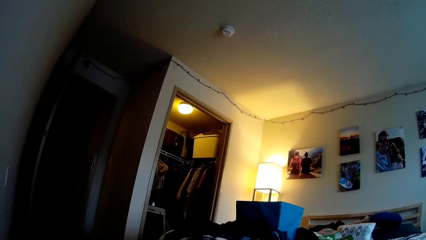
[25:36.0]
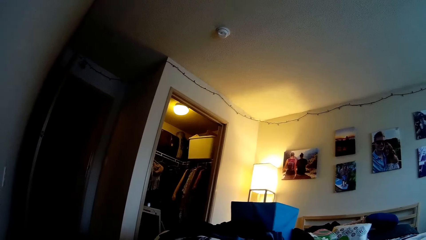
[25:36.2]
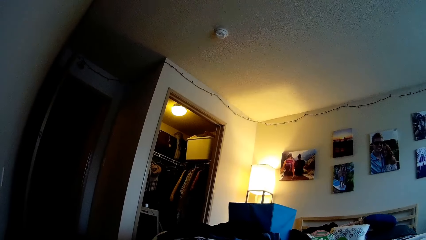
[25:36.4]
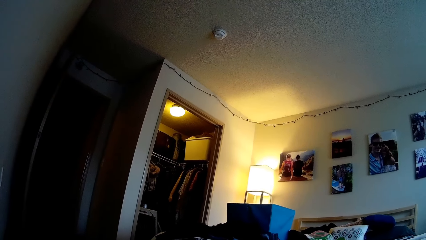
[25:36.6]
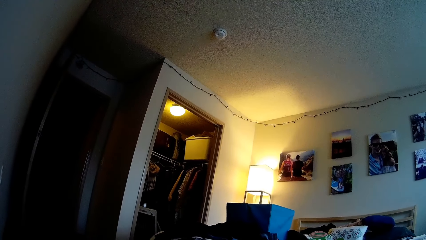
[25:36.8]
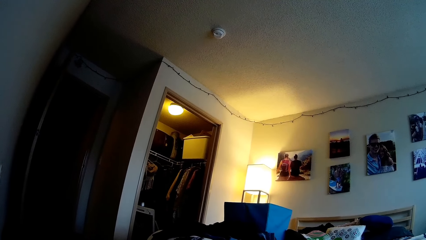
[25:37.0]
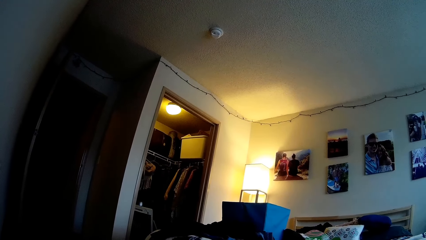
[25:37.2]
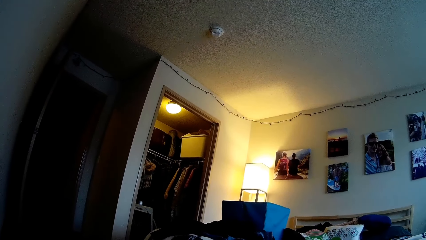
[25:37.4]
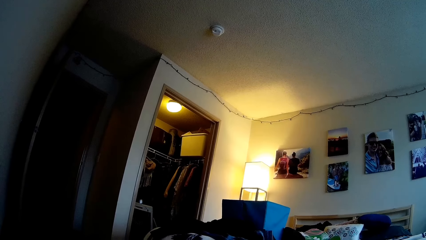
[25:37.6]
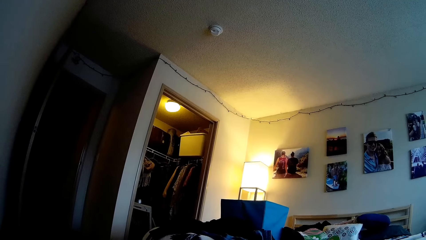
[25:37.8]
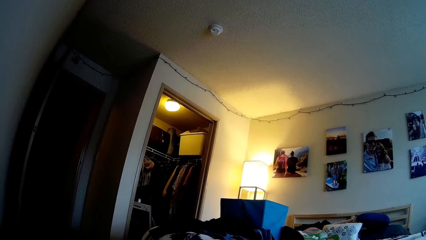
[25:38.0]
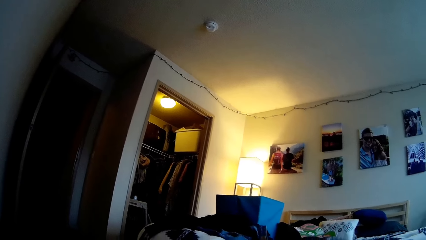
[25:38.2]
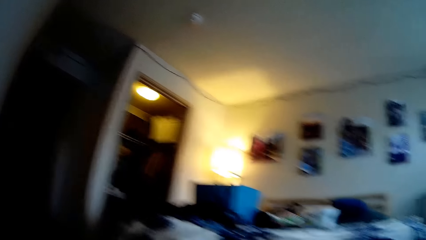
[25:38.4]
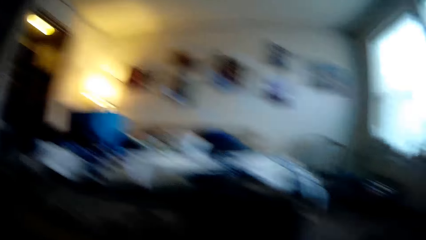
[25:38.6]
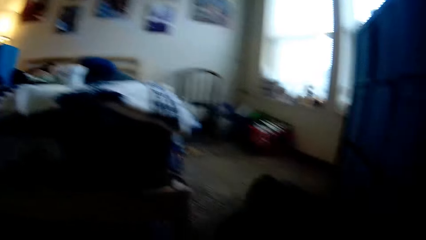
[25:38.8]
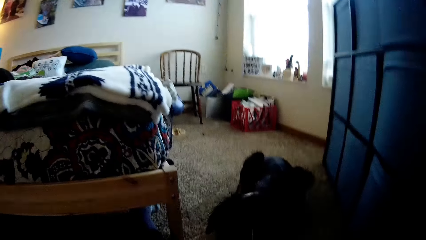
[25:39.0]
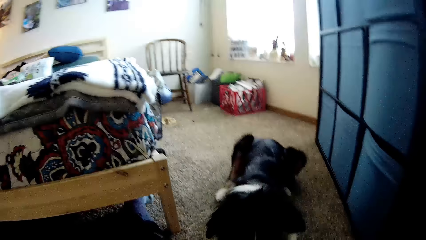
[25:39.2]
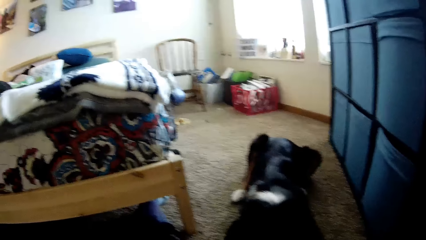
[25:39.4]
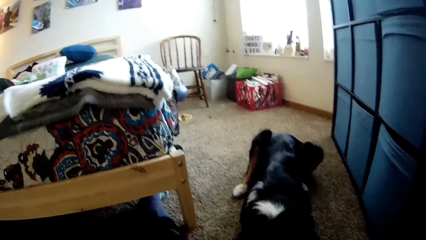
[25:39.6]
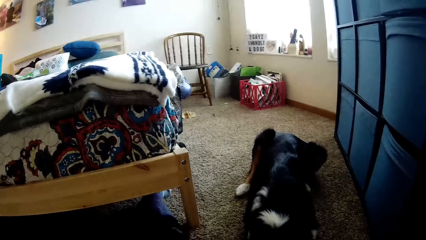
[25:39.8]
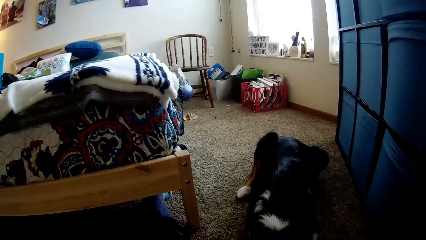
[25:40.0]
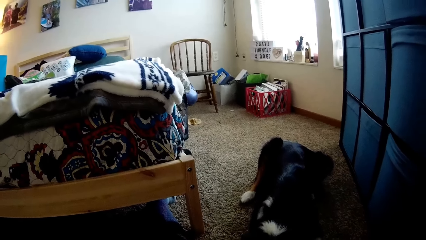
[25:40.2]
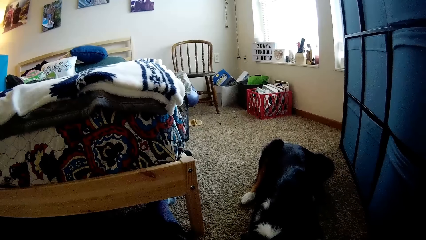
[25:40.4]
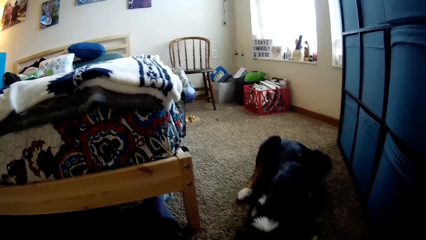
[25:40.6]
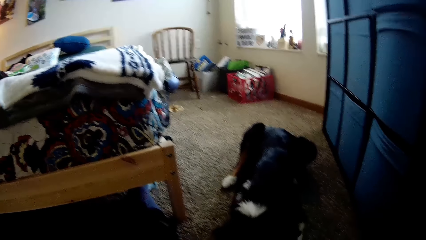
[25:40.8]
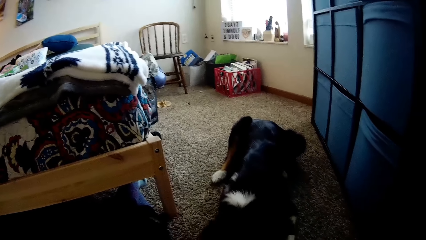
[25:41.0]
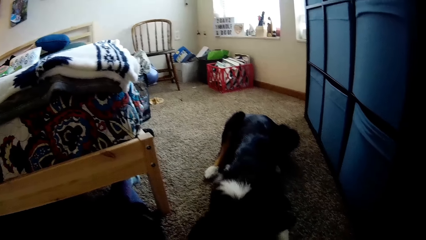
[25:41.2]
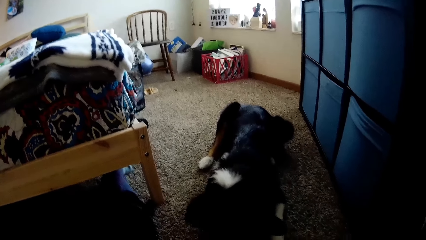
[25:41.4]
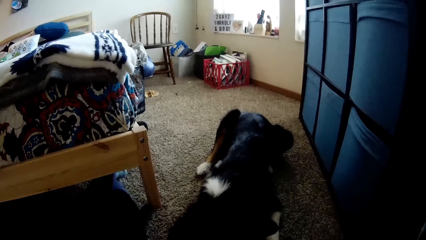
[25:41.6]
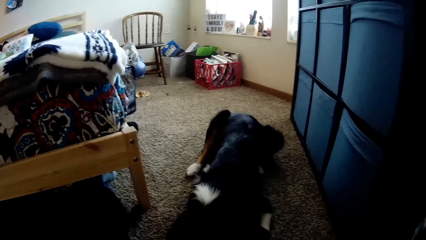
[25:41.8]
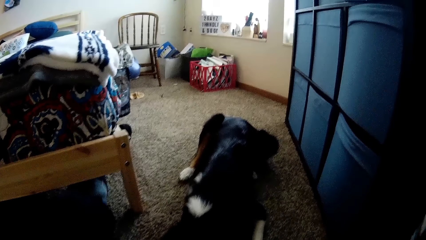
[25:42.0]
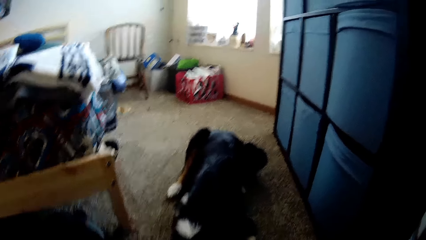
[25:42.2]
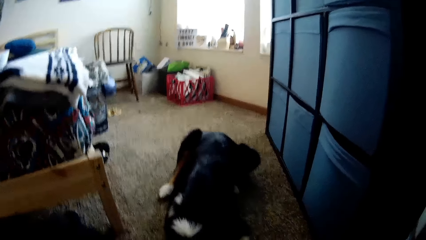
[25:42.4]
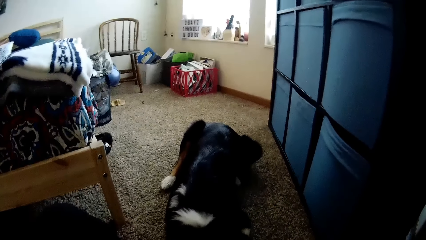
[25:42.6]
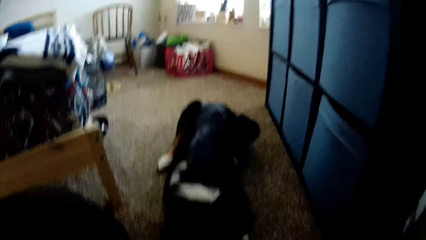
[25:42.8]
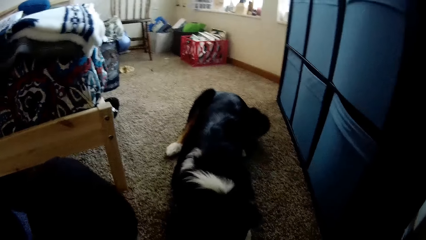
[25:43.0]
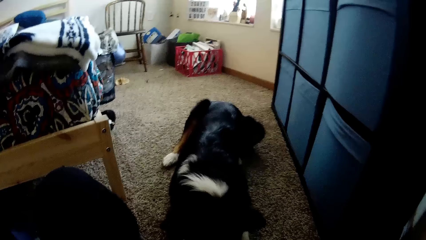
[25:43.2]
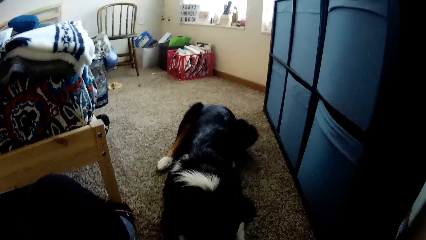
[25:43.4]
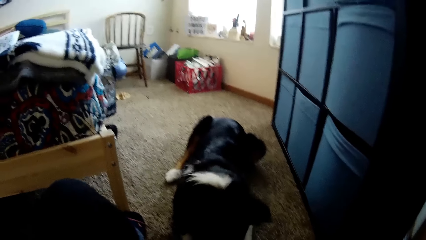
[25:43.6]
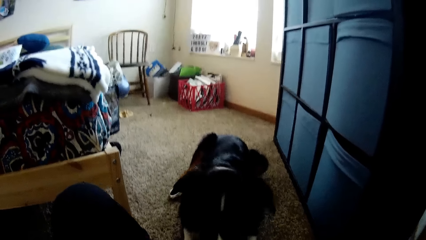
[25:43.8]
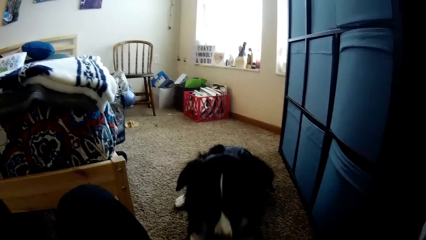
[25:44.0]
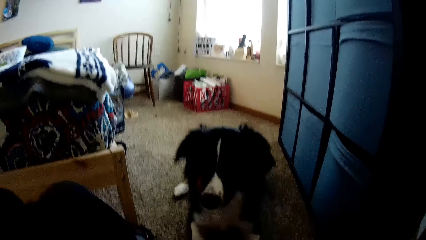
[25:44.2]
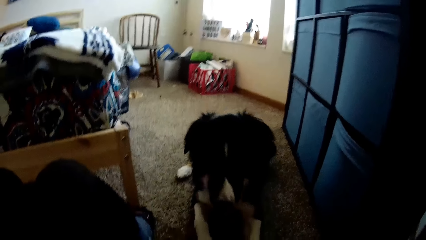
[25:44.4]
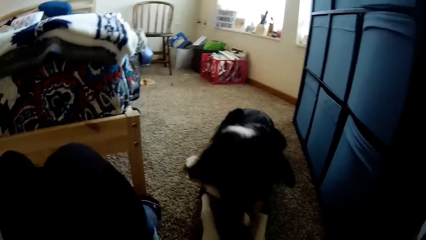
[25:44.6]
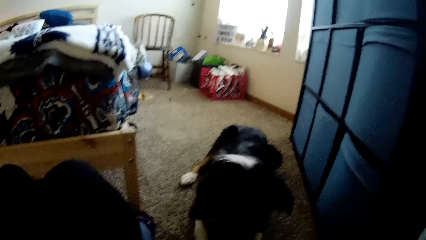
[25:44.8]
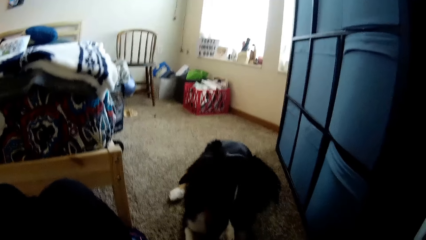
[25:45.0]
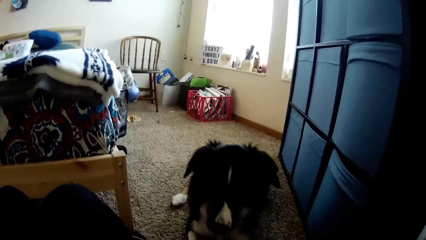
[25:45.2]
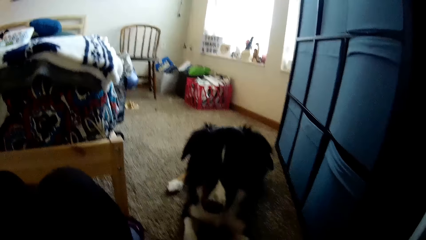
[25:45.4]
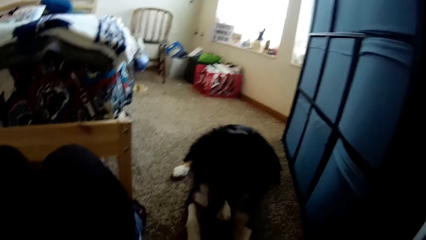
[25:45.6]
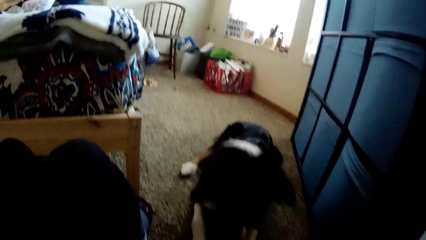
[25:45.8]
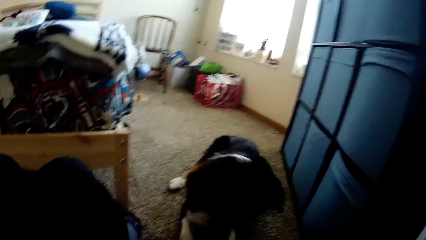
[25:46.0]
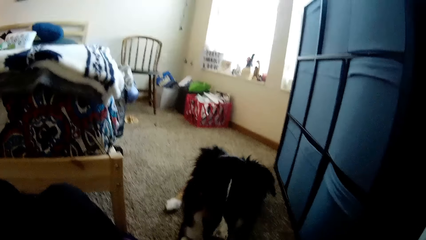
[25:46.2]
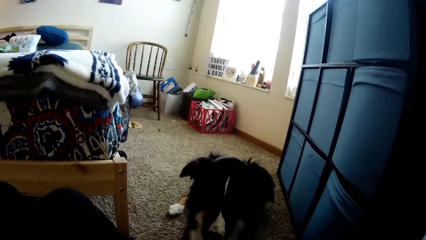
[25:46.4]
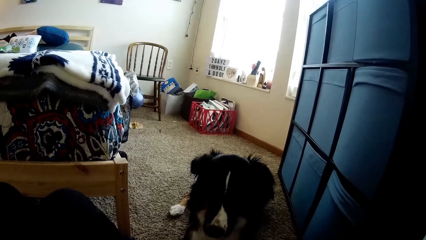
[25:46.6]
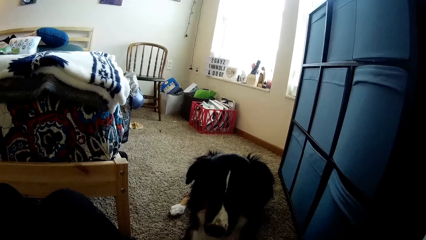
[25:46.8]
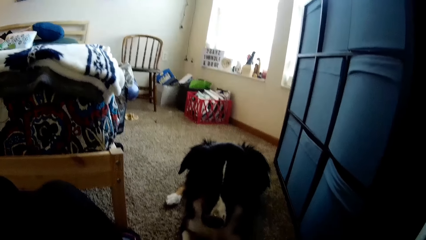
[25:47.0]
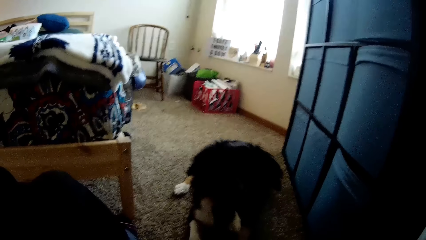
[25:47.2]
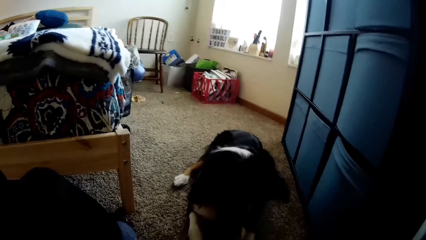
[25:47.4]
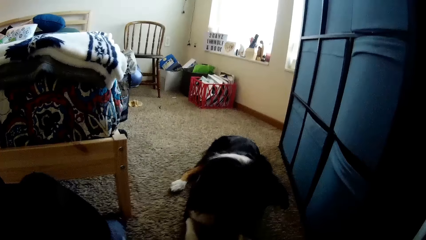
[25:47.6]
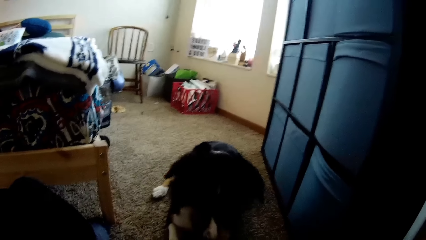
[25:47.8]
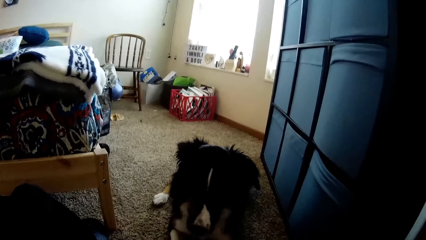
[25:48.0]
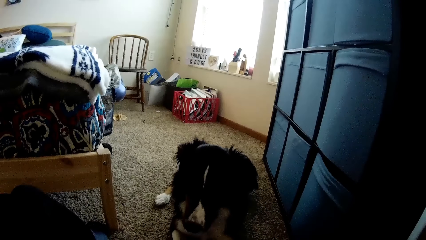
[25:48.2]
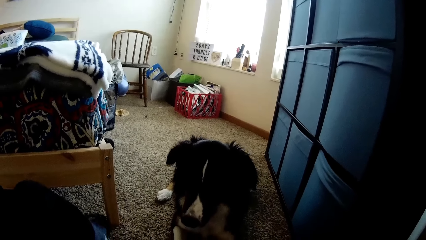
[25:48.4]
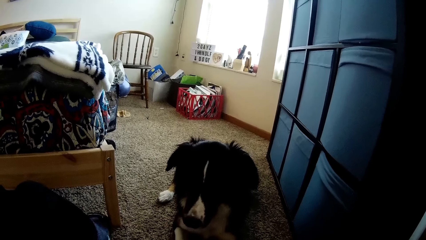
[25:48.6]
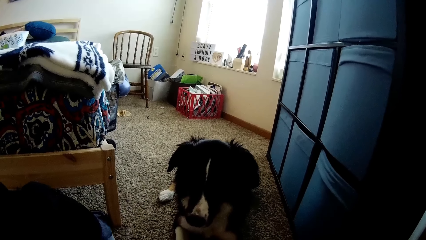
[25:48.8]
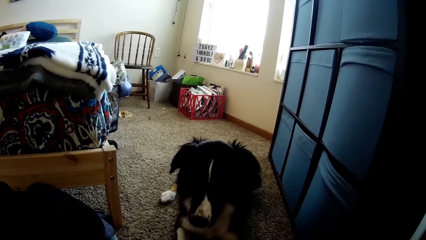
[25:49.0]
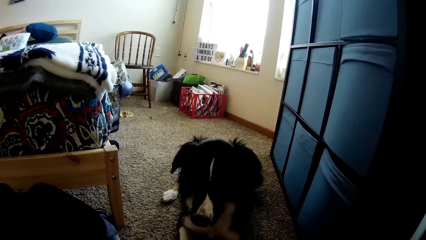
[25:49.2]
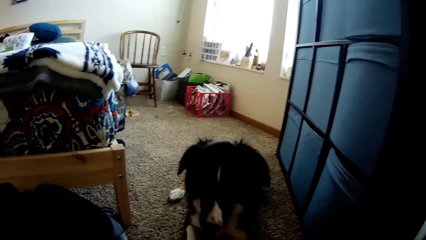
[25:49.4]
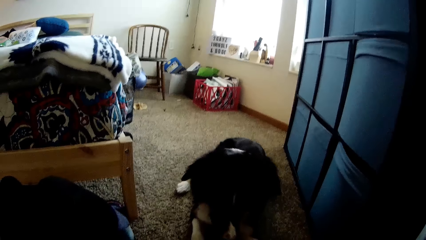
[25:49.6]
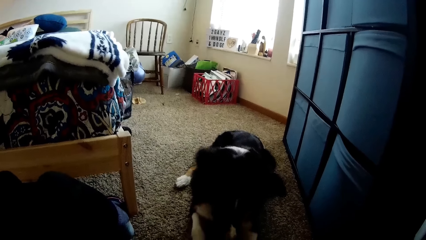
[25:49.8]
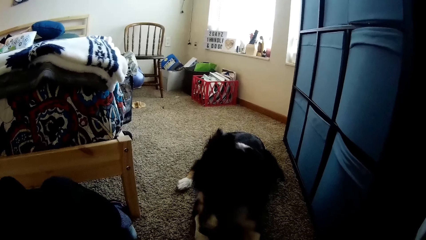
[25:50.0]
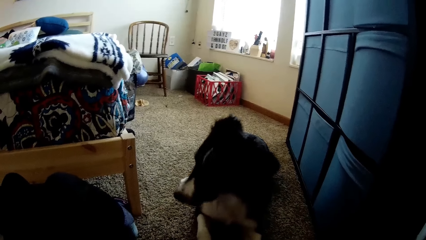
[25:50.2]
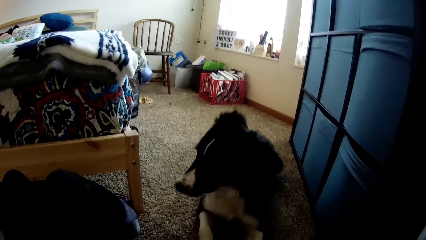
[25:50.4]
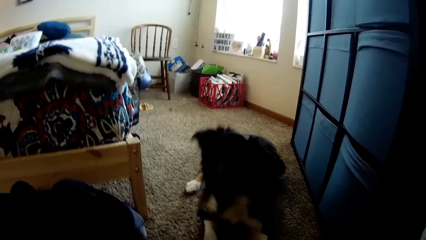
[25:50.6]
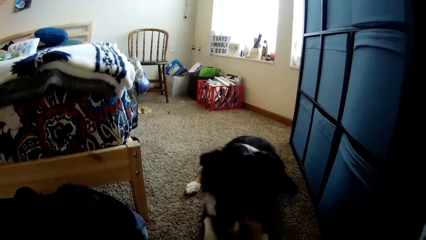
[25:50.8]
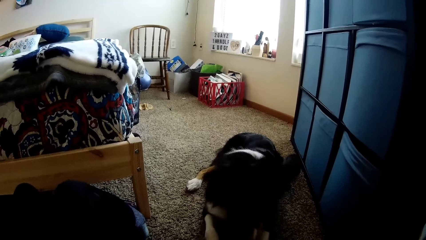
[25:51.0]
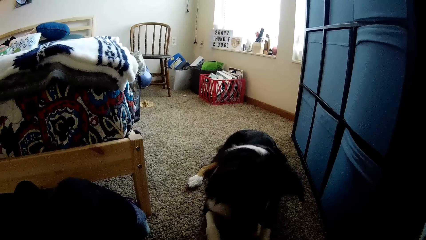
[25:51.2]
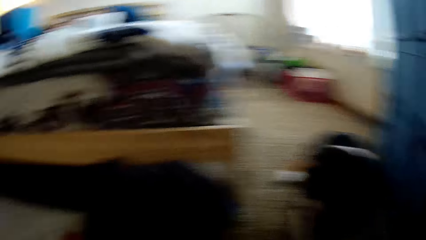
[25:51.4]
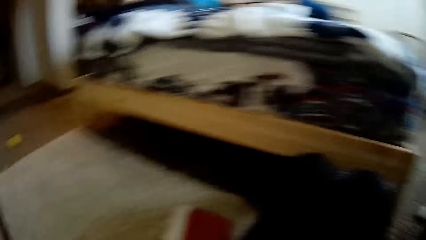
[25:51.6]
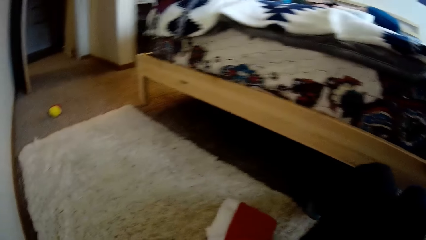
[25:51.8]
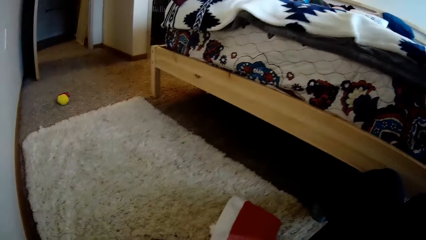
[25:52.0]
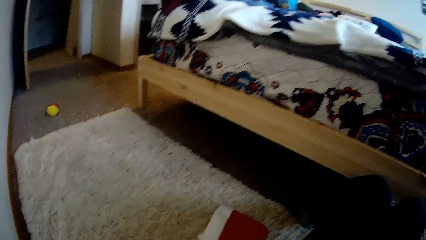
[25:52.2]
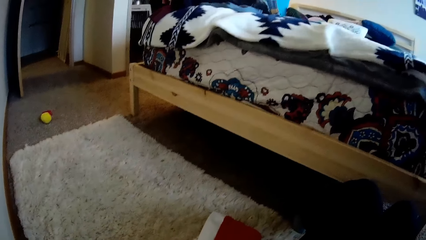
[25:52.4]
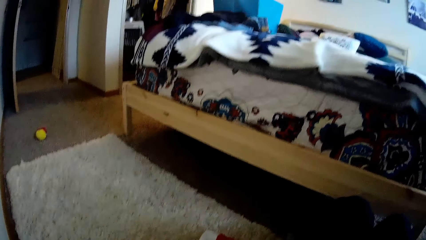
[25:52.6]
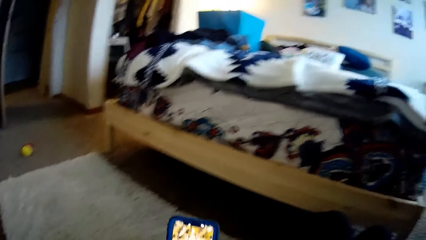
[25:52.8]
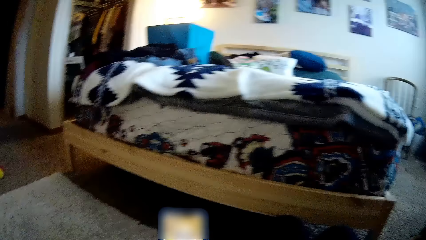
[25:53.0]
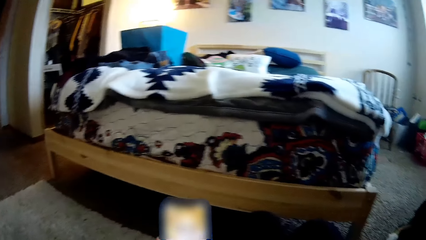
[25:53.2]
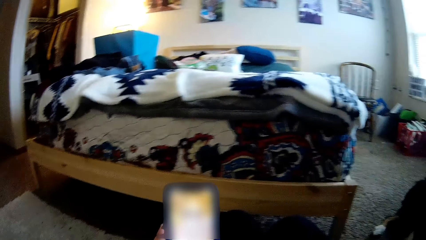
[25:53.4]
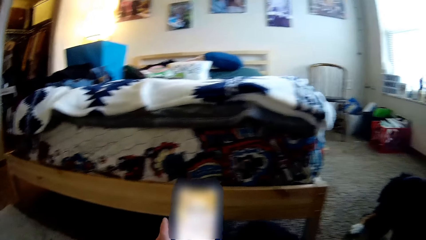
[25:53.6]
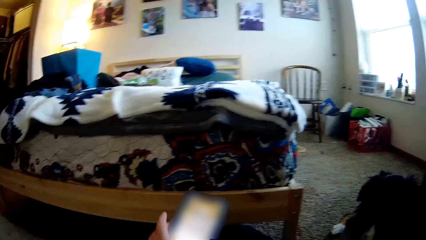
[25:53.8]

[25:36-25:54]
The camera wearer looks at the lighting from the bulb. She looks at the chair. She lies on the floor with her back to a wall. She looks at the dog. She looks at the ball on the floor.
